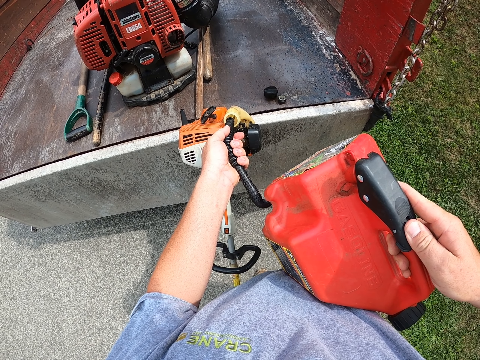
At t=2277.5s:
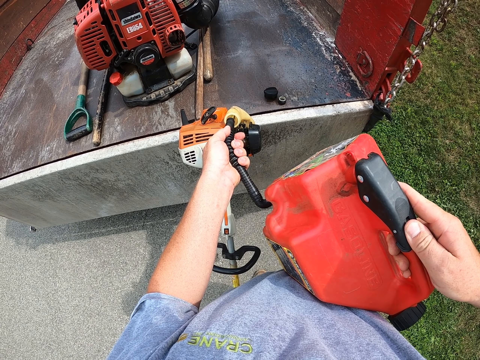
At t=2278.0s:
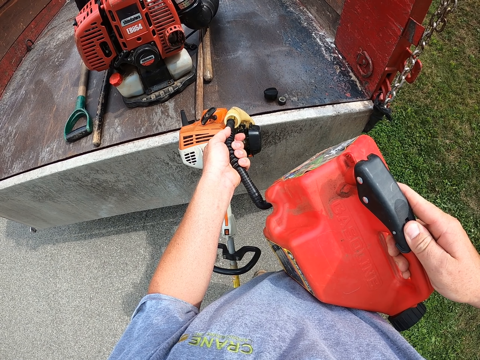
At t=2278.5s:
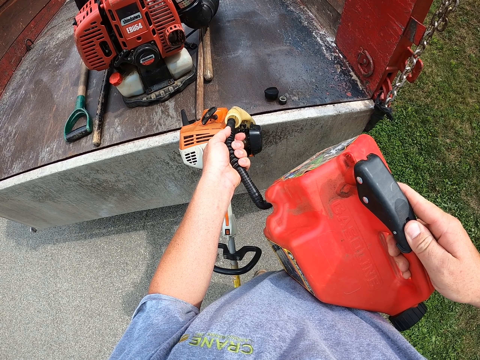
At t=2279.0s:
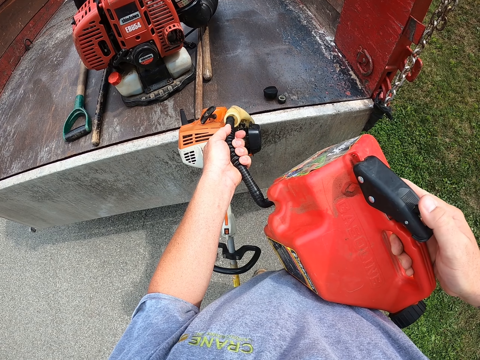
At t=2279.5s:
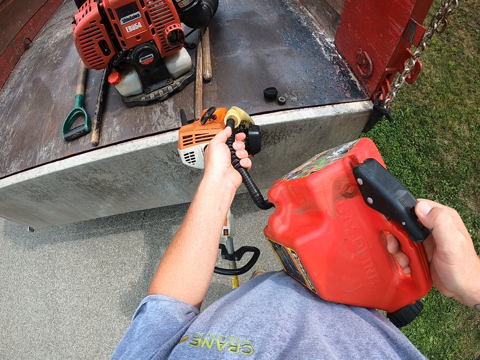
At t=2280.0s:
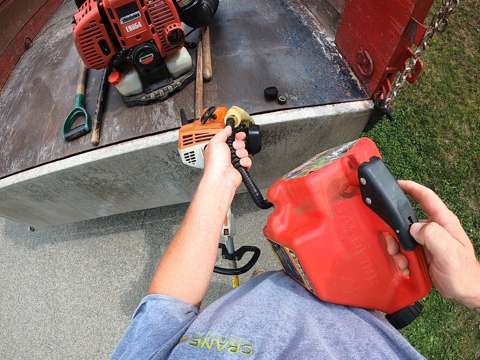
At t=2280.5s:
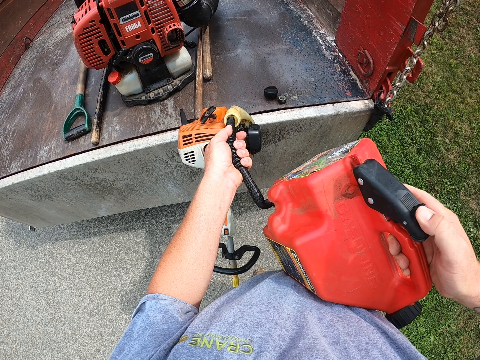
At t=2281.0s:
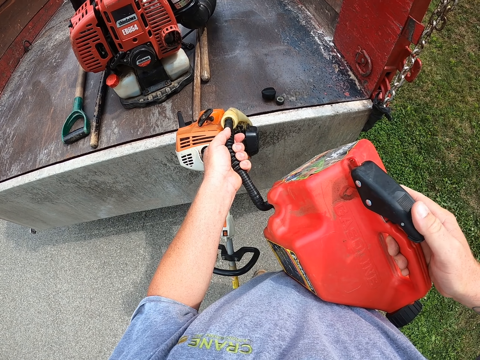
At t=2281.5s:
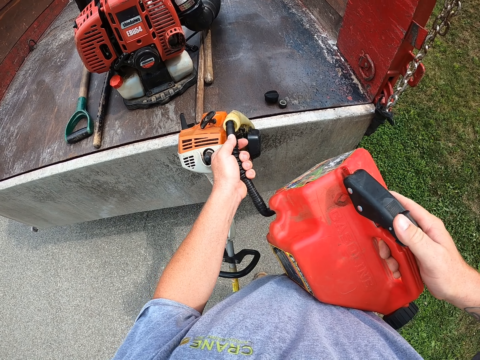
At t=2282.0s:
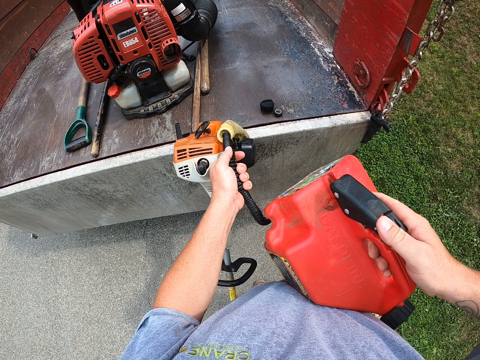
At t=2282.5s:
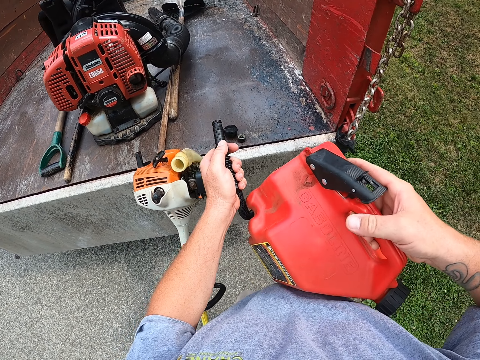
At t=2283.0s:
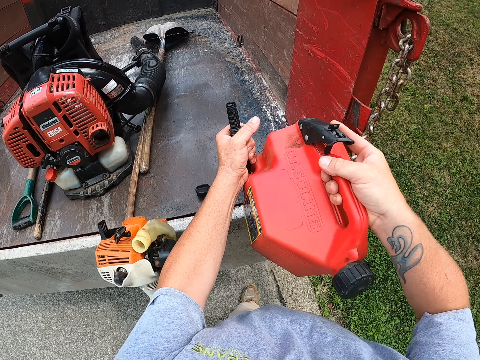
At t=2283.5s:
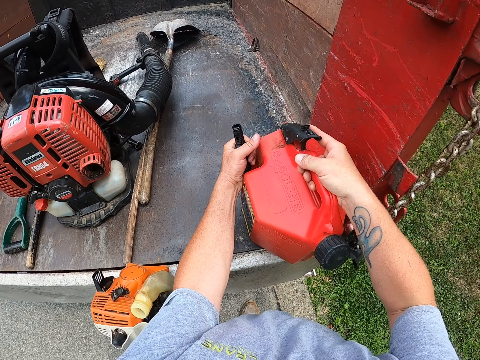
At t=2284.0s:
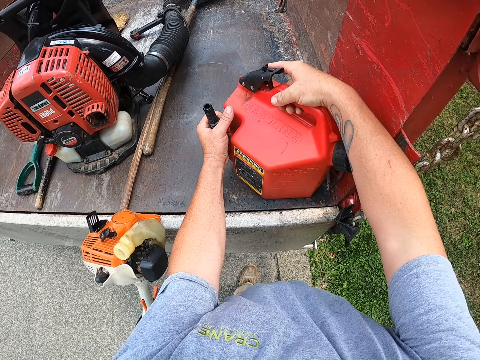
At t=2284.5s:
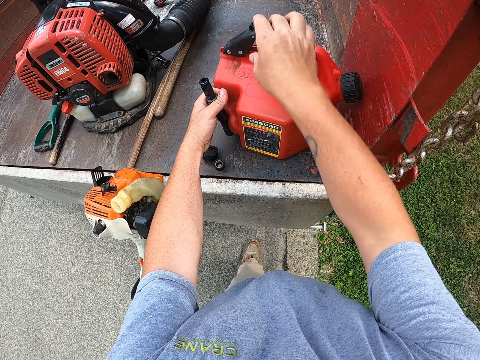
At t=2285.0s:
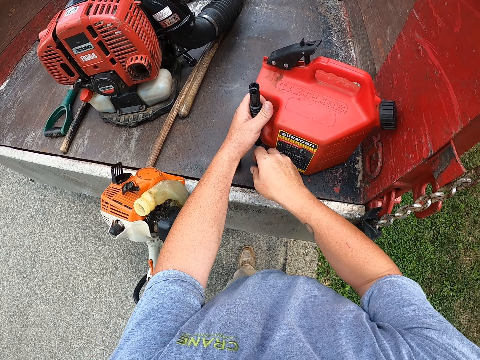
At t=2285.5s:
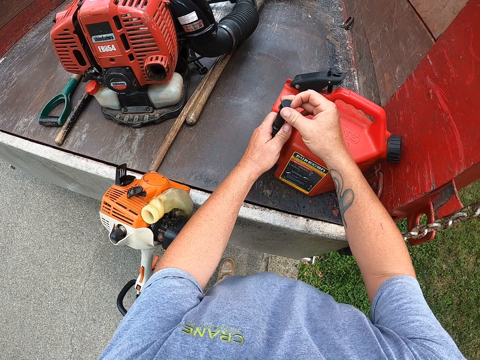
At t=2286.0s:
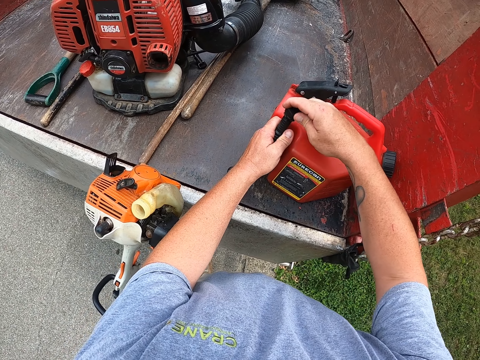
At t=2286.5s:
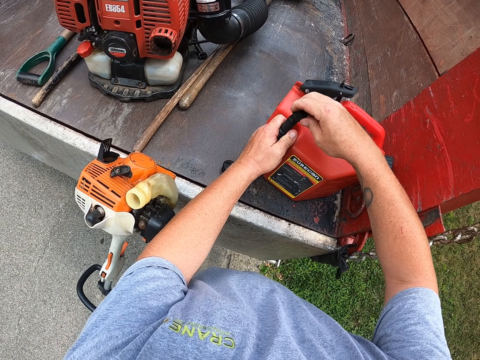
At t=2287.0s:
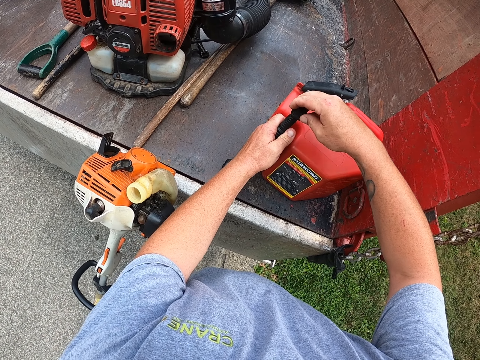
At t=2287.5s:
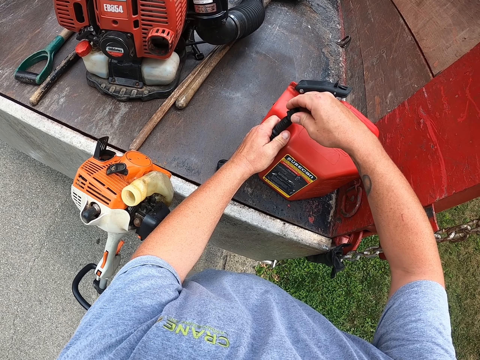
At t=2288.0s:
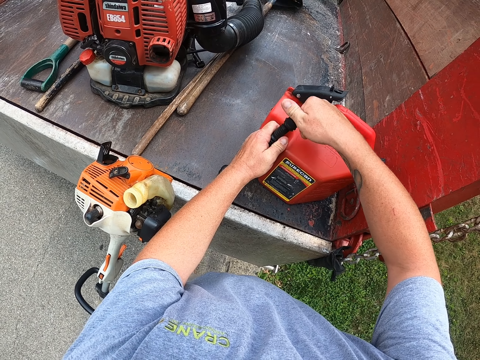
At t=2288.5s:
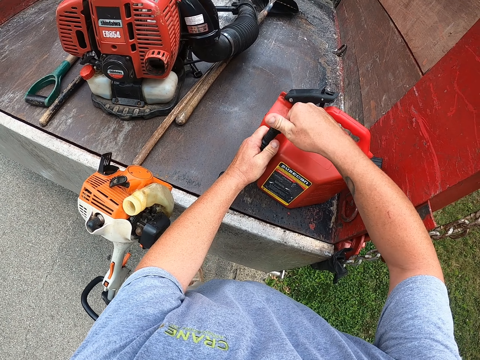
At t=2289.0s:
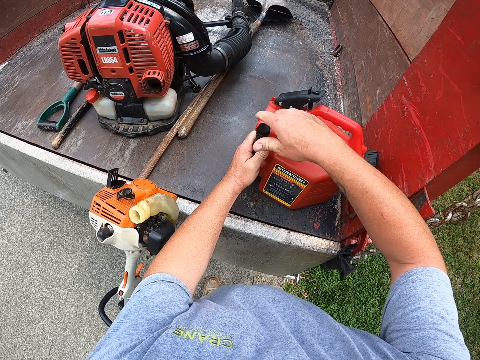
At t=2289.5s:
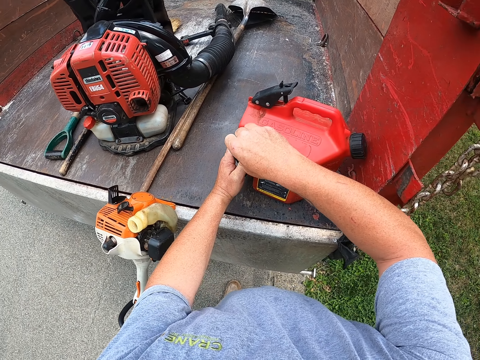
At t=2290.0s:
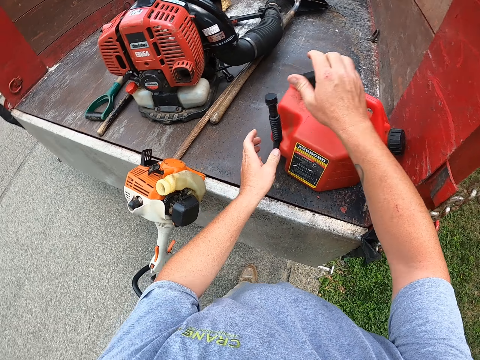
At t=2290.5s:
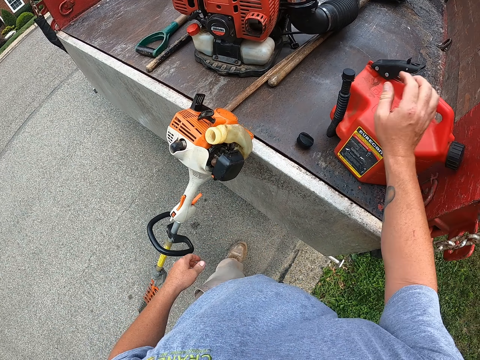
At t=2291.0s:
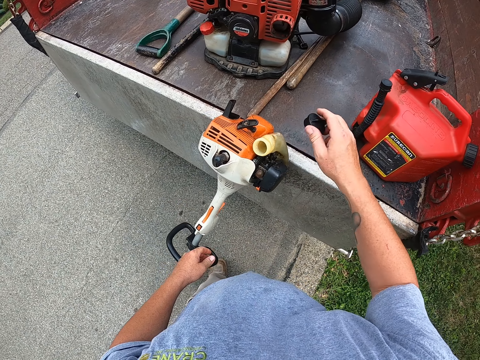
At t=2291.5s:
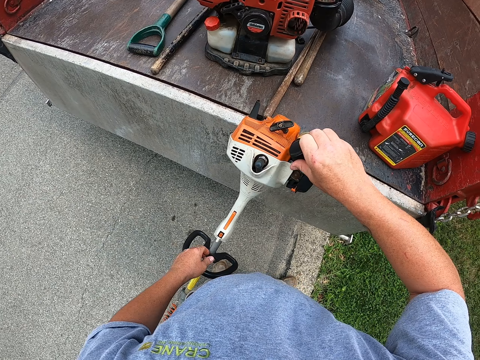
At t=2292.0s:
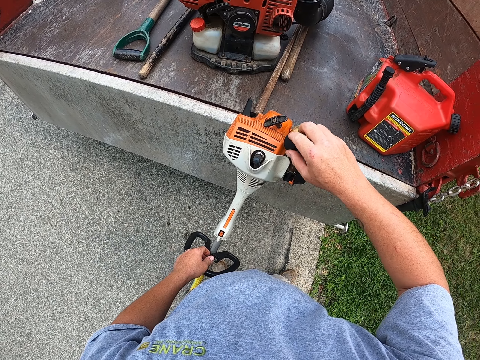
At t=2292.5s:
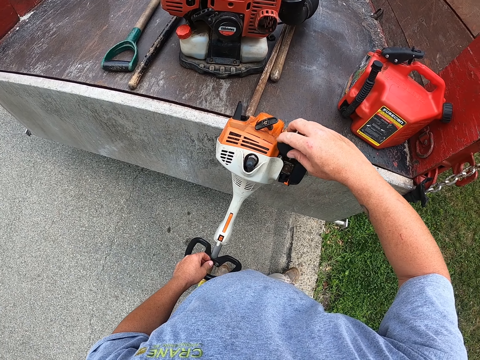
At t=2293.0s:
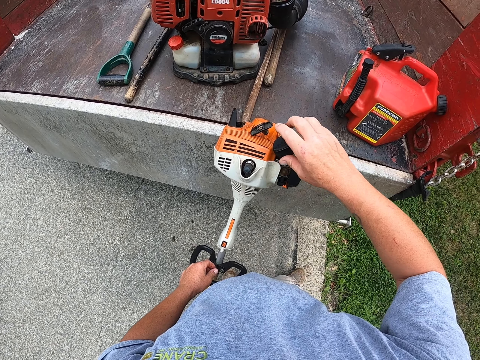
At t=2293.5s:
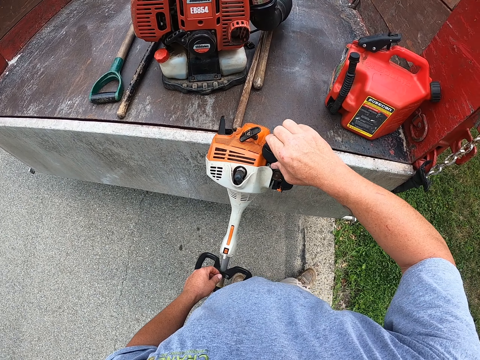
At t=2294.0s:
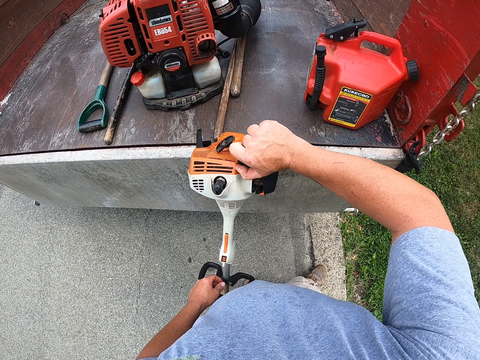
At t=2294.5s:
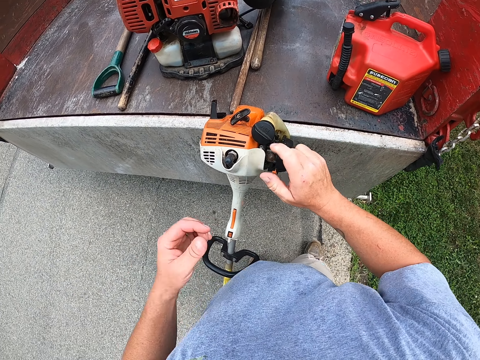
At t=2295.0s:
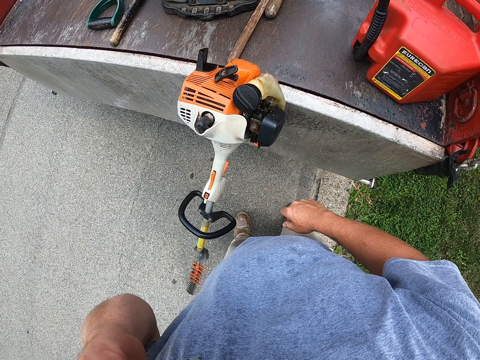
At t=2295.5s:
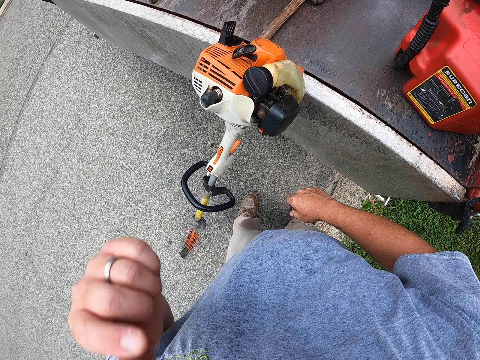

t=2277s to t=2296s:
The camera wearer puts down the oil container. They put the lid on the gas can. They pick up the hedge trimmer tank cork. They close the gas hole with the lid.

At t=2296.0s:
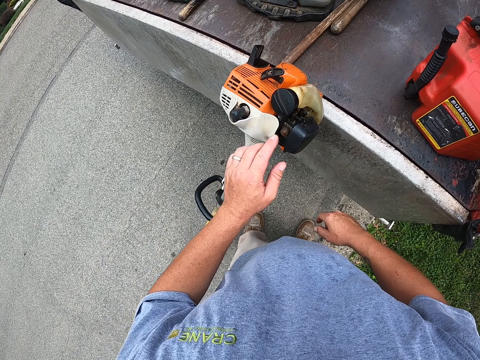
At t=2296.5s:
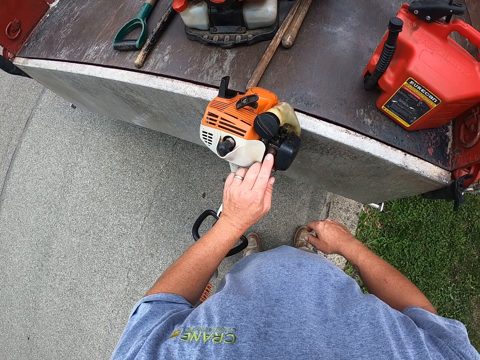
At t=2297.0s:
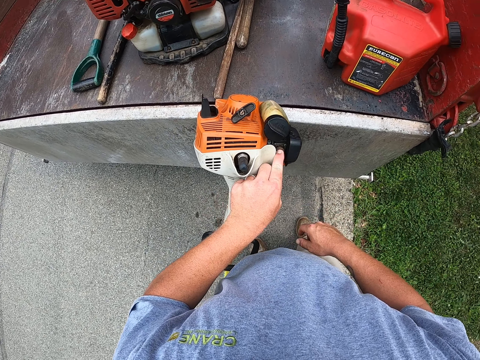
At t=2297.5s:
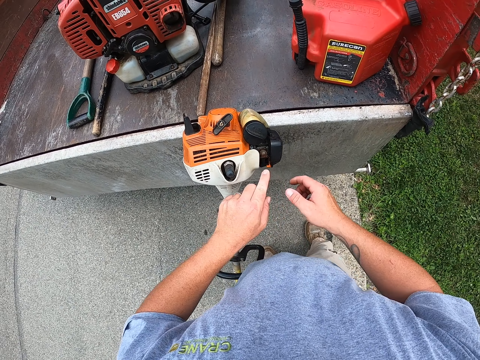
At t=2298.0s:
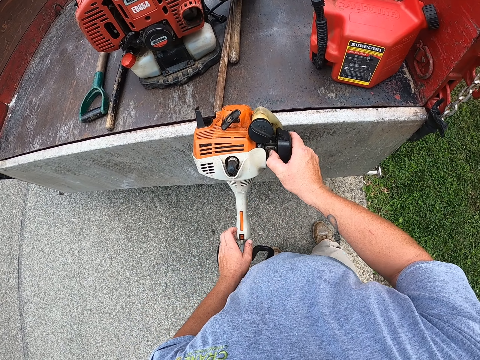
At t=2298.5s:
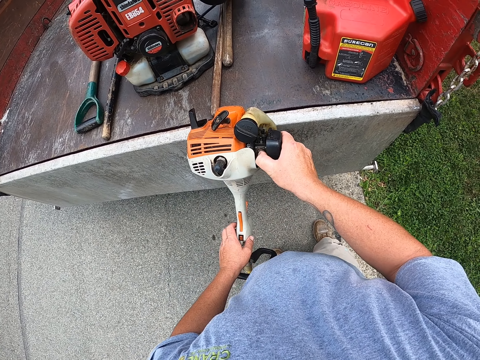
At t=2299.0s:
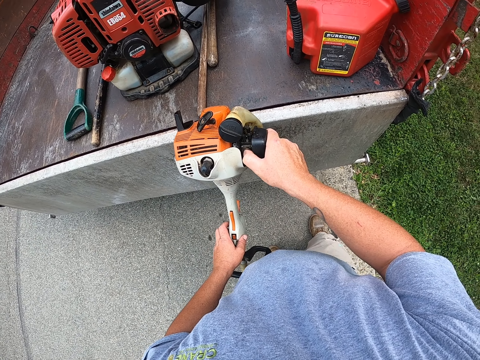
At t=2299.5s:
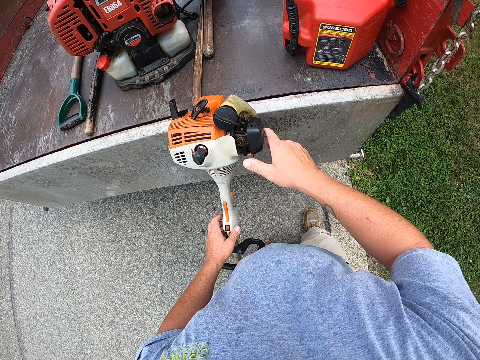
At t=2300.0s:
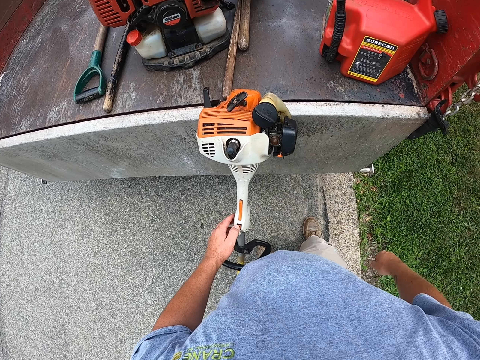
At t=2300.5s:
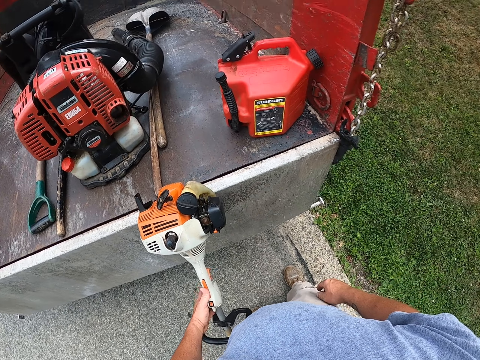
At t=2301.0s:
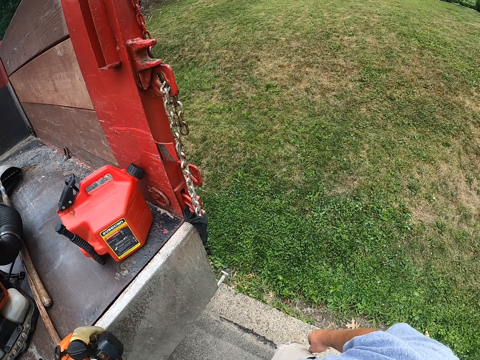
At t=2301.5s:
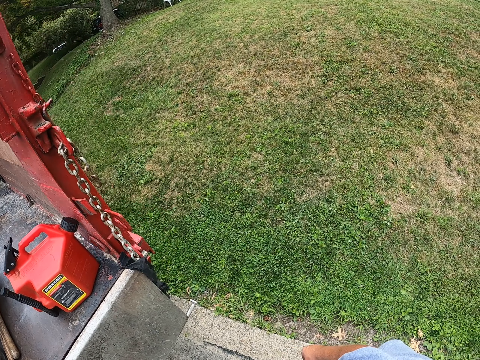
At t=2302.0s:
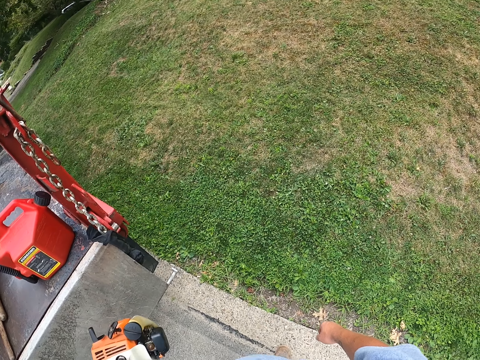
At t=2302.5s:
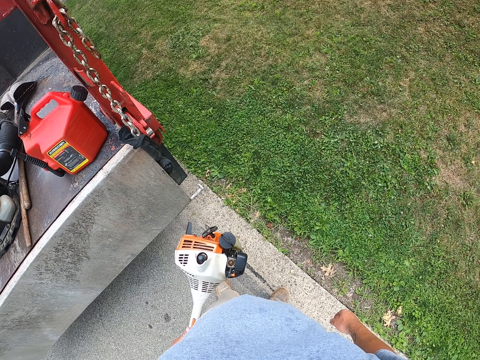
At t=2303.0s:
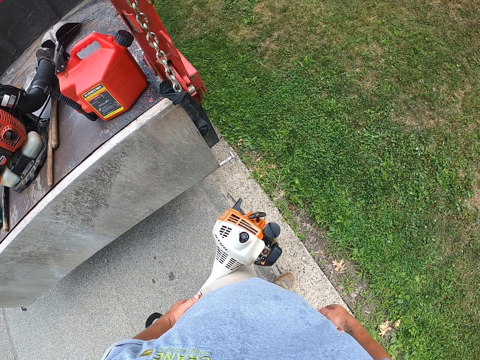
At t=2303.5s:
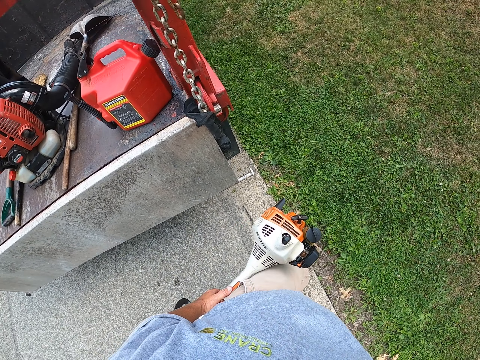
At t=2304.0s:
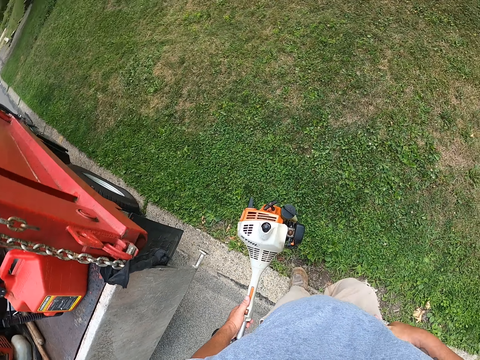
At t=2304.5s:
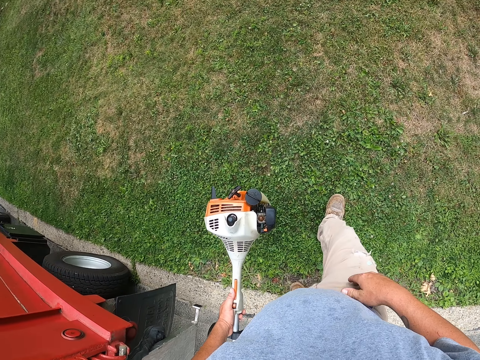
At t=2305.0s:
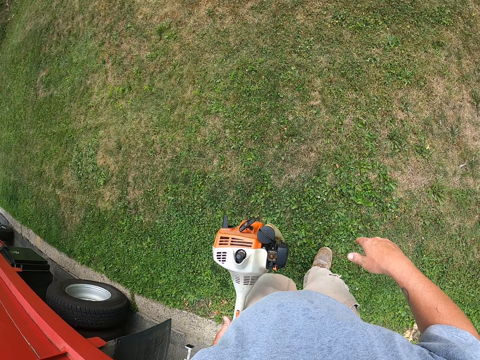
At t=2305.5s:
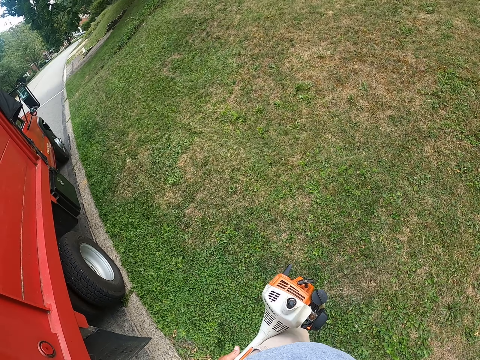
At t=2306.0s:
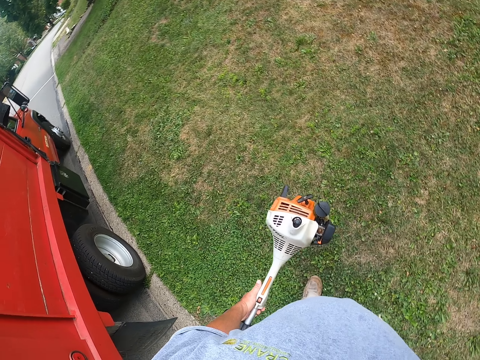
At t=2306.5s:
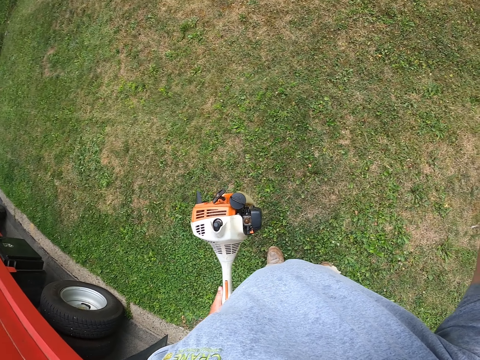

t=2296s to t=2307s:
The camera wearer presses on a button in the hedge trimmer. They pick up the hedge trimmer and carry the hedge trimmer.
